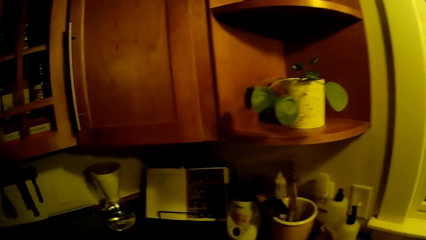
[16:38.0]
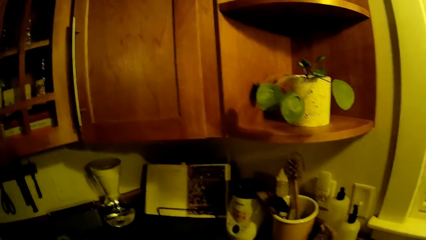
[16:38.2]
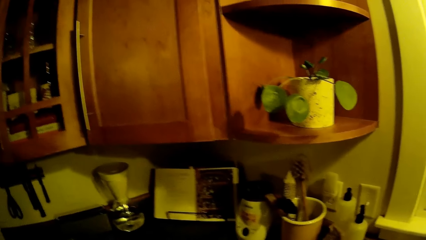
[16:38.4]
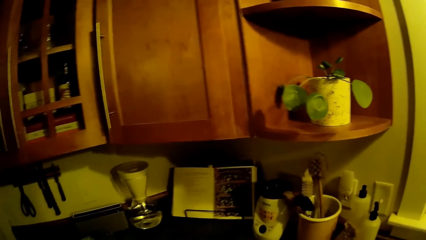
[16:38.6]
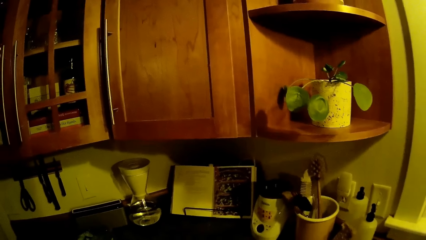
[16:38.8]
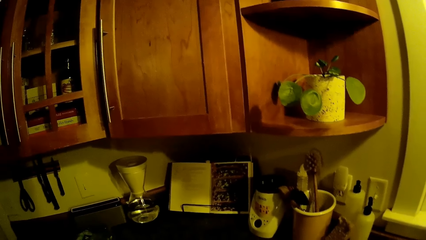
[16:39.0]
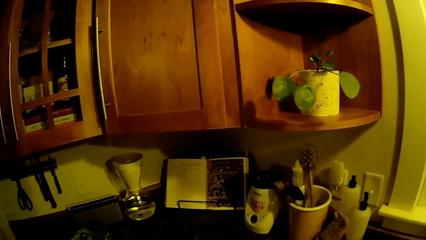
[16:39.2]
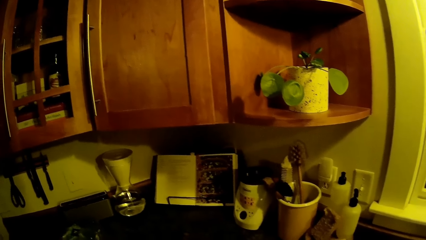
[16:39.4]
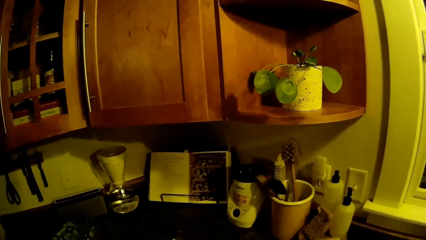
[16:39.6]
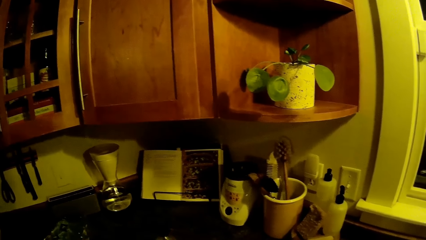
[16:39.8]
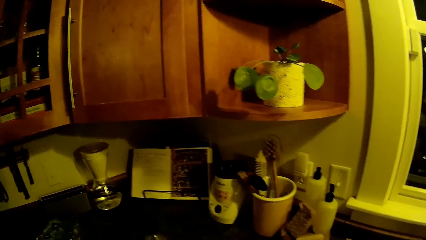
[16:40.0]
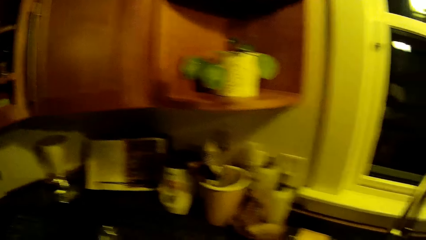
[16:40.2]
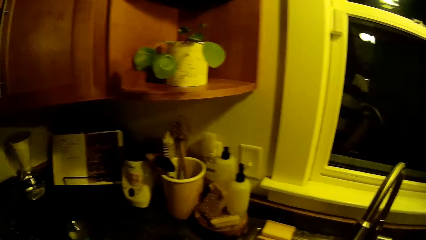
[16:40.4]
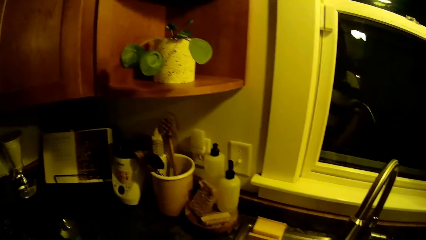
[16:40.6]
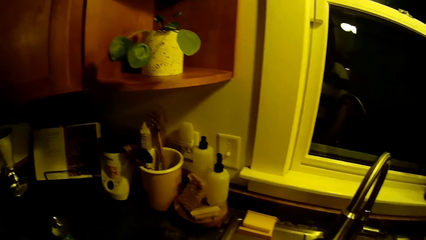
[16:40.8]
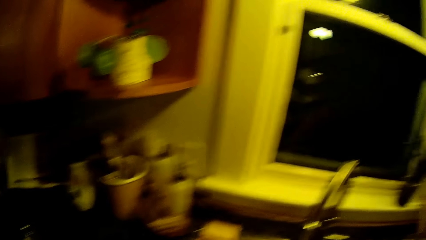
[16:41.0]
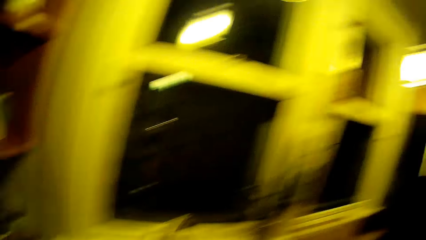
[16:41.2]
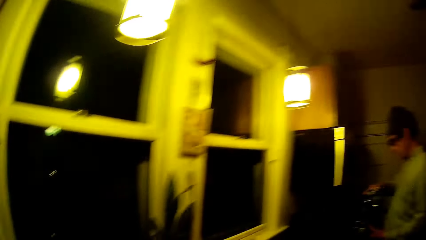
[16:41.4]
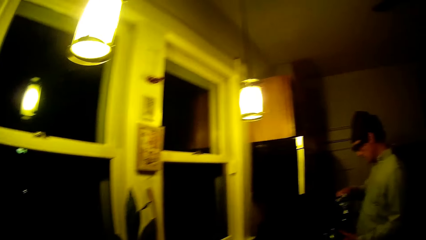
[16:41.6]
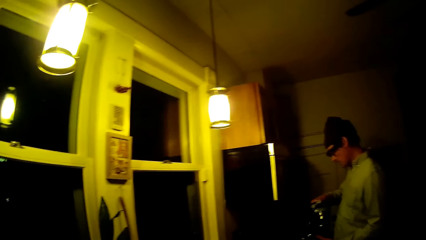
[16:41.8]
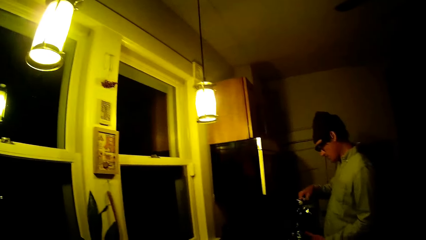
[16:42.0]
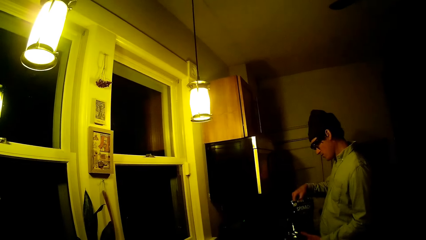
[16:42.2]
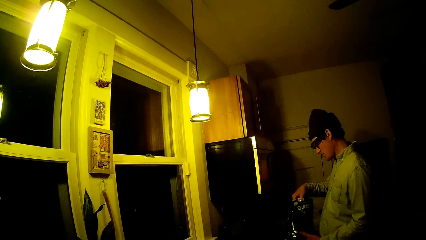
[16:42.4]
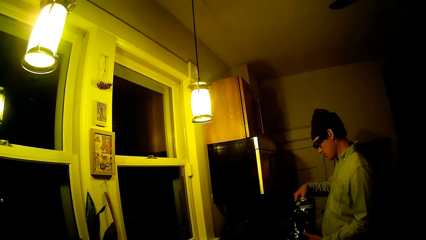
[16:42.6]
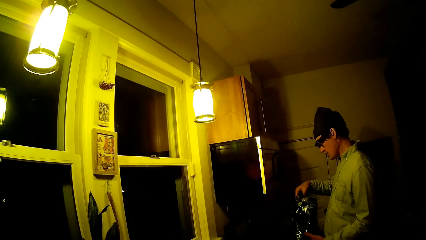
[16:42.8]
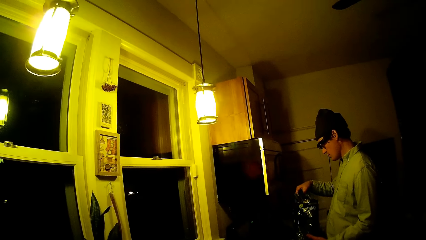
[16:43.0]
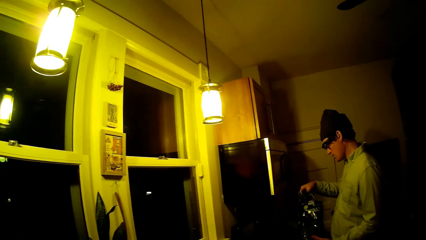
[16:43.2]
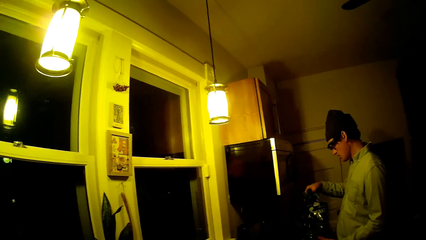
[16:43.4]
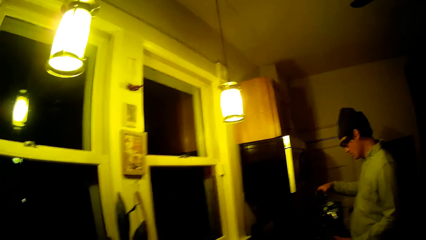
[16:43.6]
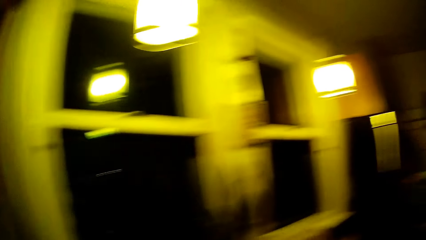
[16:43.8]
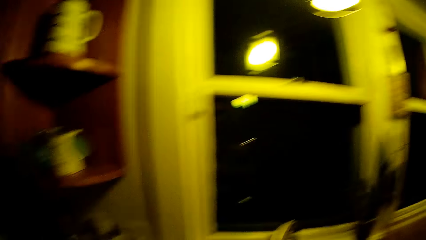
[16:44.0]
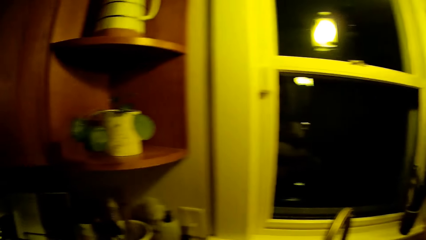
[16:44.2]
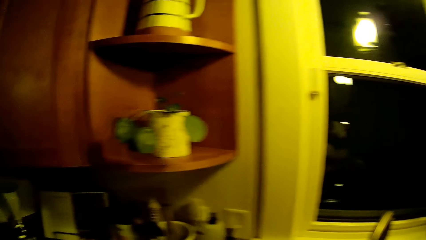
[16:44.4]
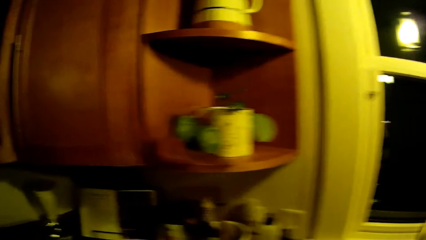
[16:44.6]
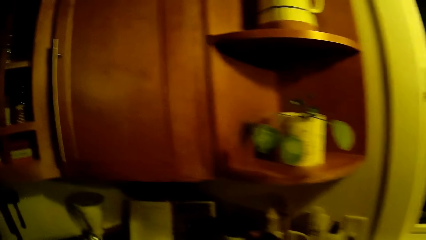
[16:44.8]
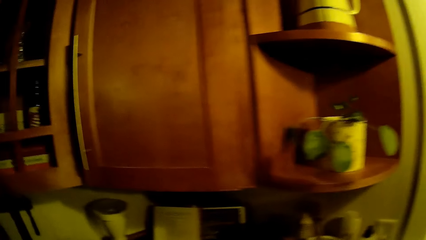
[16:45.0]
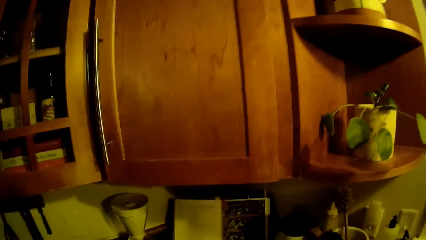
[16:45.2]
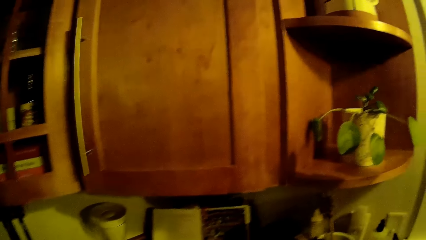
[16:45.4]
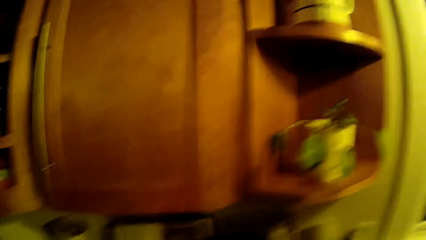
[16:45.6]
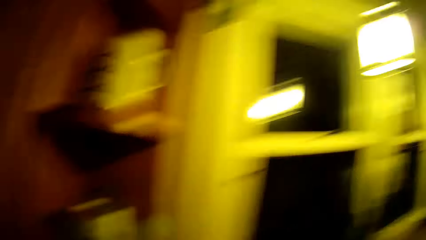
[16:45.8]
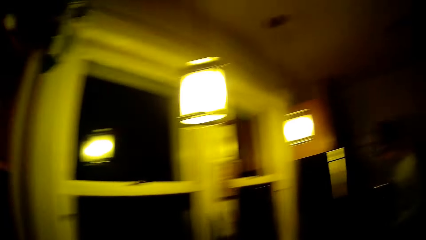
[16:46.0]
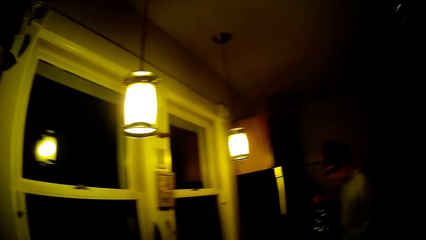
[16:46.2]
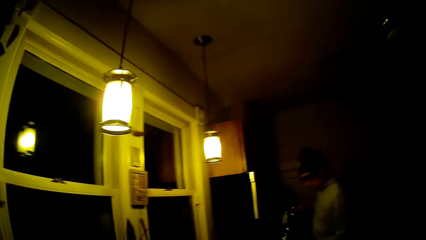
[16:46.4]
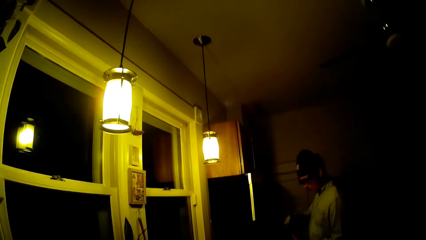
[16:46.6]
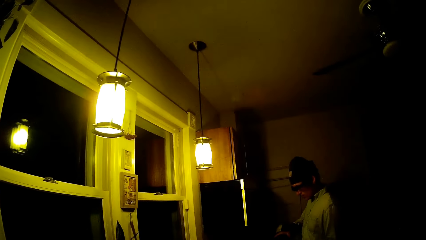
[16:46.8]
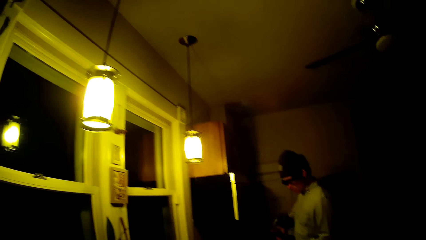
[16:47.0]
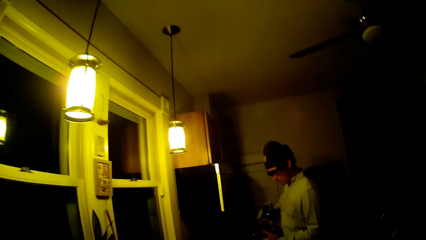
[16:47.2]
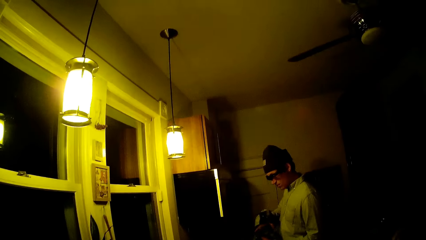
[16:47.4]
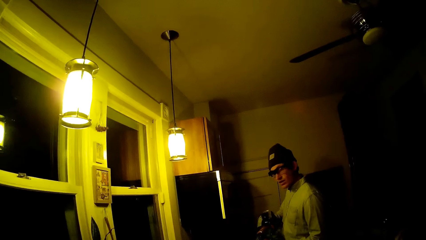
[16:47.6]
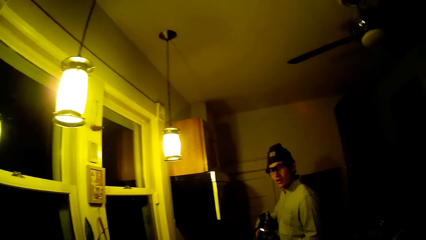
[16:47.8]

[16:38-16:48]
The man picks some pieces of spinach from the packet of spinach in a pot on a cooker with his right hand. He holds the sachet with both hands.

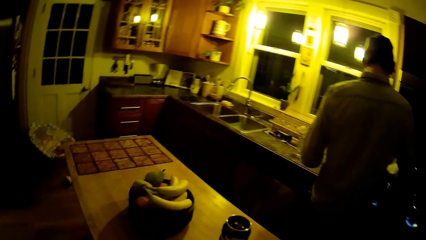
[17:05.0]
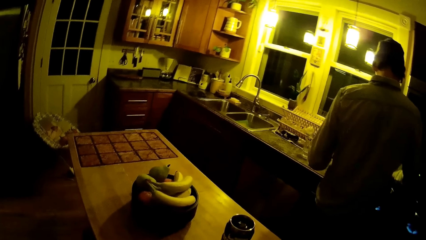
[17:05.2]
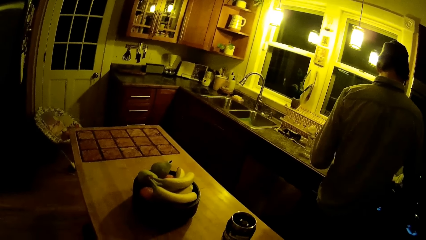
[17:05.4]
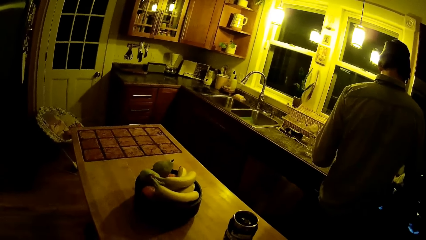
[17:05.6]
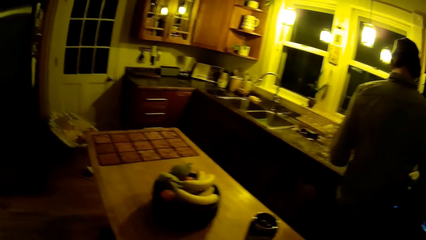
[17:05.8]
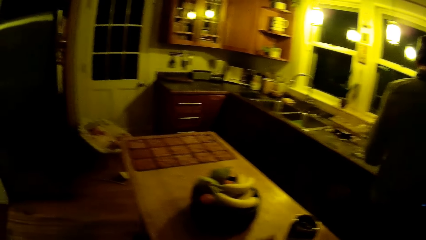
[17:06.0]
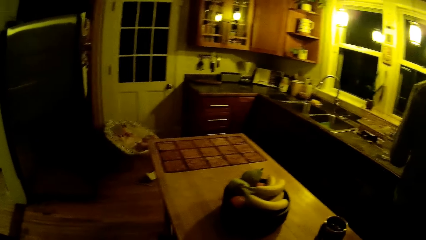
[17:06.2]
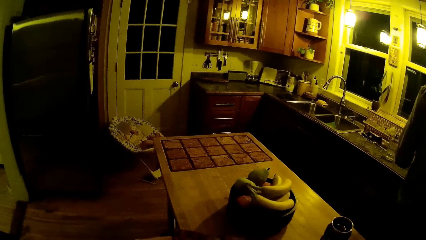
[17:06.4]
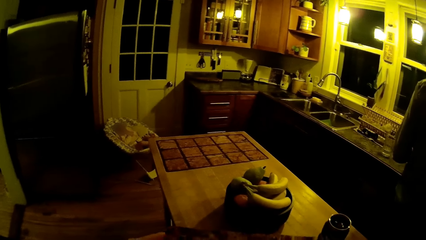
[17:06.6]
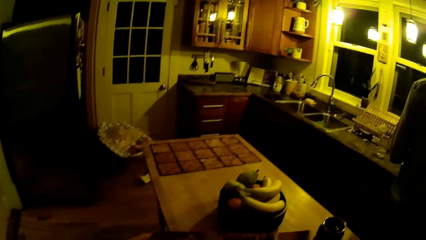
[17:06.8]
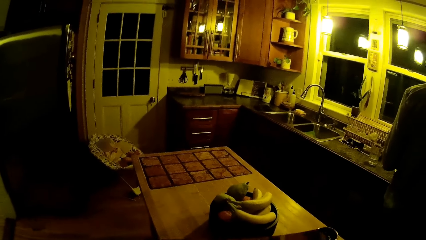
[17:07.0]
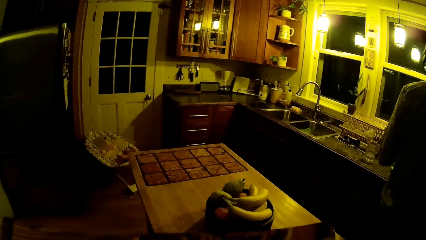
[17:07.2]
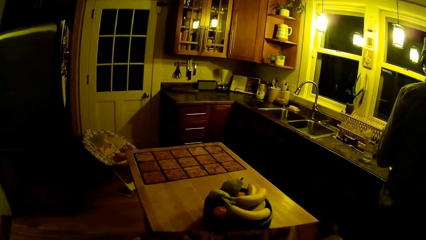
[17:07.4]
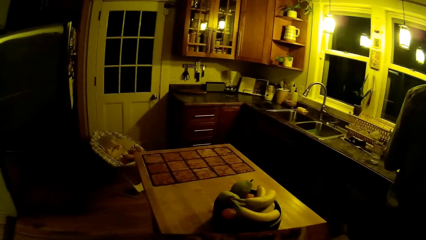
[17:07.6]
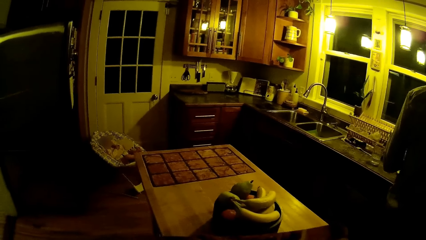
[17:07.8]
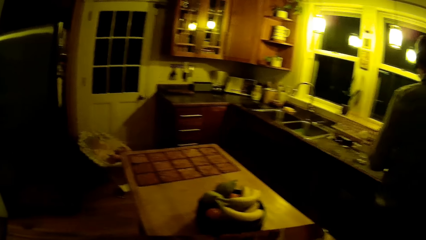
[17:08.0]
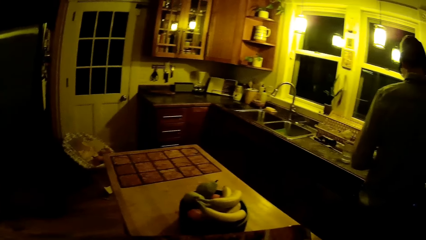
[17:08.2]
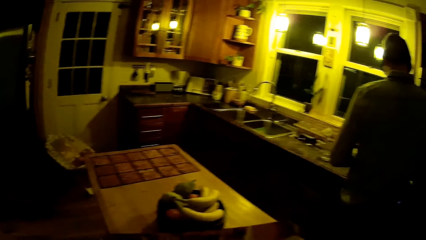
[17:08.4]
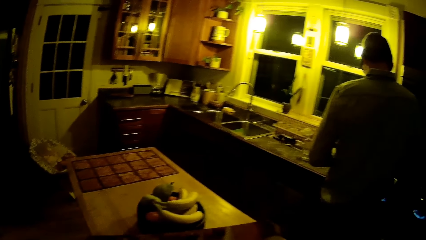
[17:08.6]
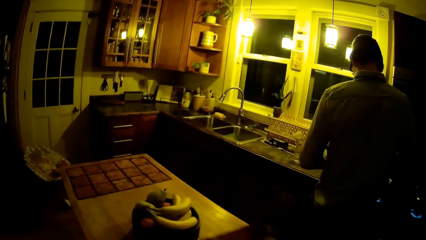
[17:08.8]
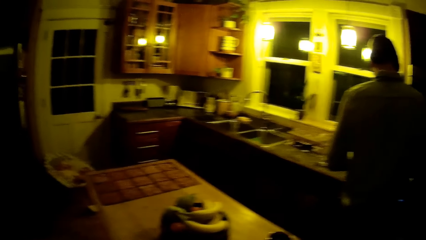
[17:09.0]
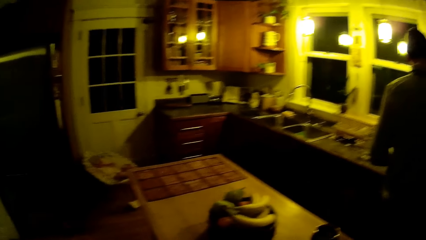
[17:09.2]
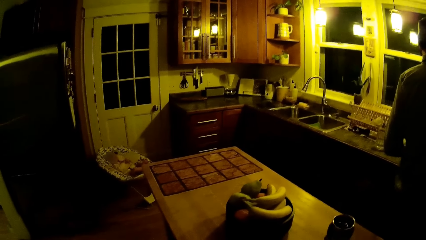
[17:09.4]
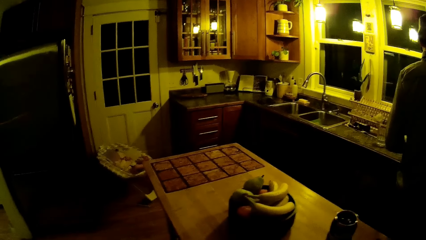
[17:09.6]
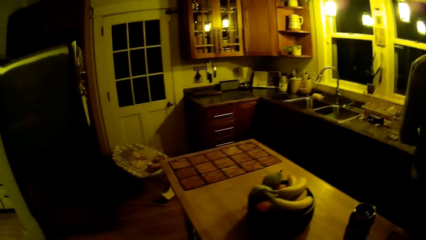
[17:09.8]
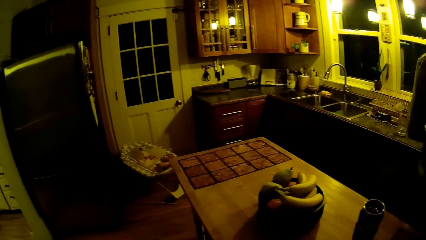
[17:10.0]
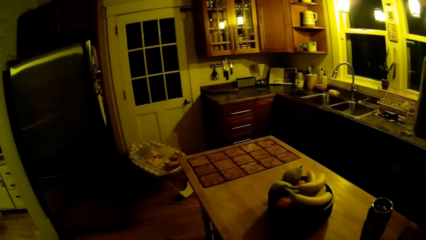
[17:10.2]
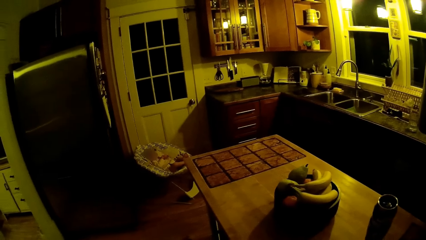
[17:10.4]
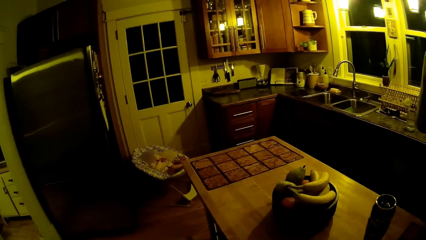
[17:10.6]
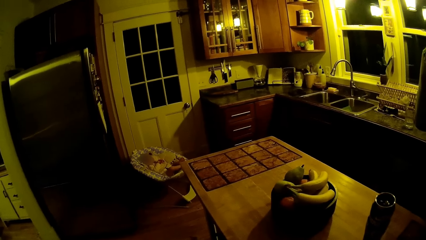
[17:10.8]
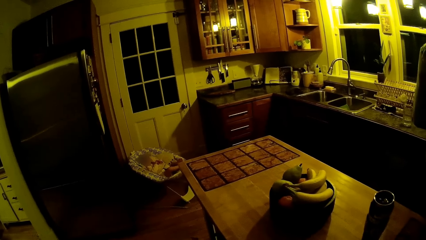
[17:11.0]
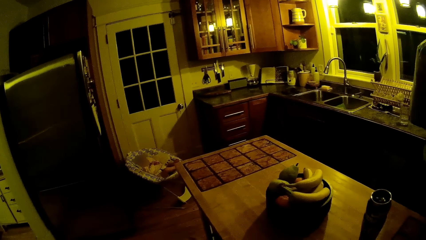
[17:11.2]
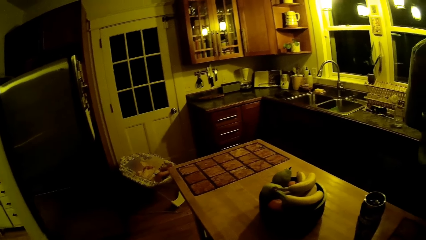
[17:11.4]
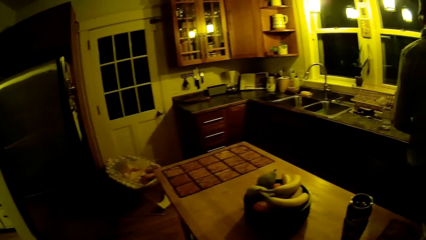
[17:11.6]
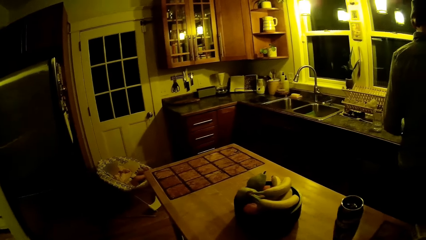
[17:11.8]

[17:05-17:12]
The camera wearer holds a hard paper with both hands.
